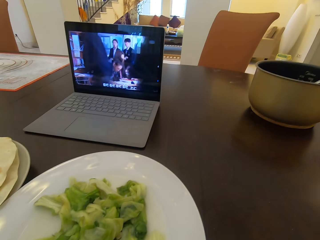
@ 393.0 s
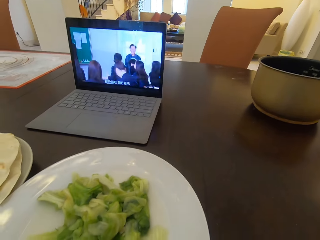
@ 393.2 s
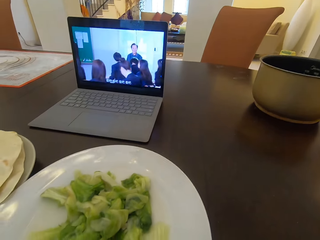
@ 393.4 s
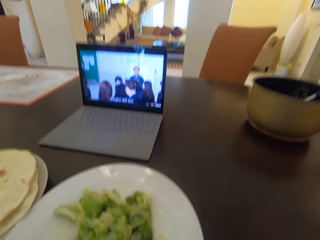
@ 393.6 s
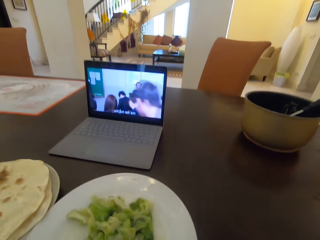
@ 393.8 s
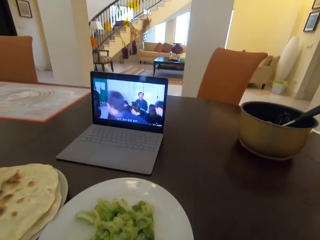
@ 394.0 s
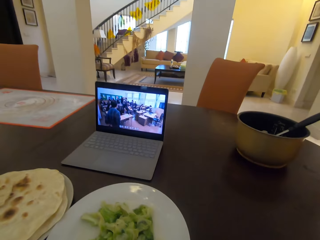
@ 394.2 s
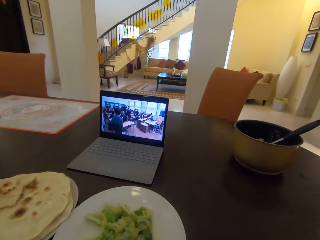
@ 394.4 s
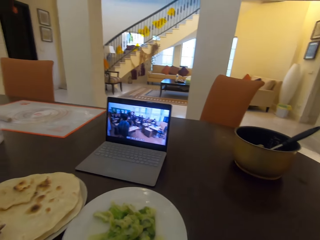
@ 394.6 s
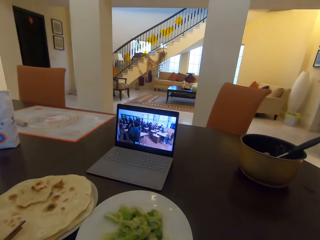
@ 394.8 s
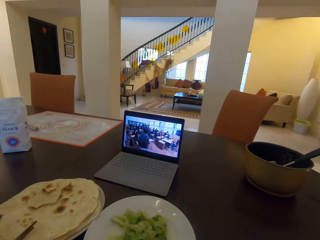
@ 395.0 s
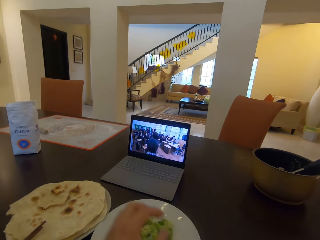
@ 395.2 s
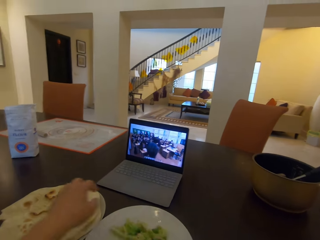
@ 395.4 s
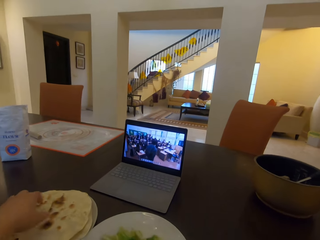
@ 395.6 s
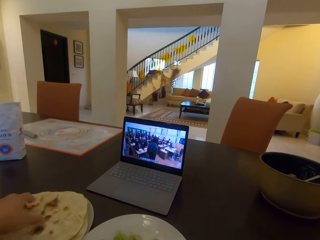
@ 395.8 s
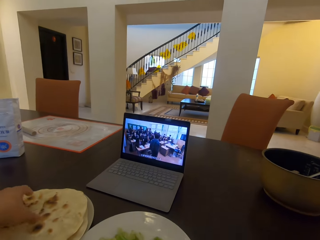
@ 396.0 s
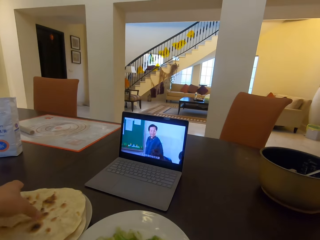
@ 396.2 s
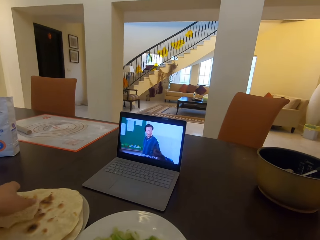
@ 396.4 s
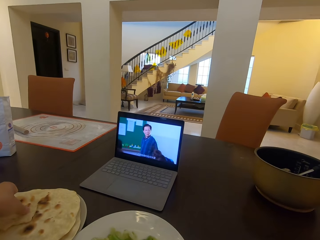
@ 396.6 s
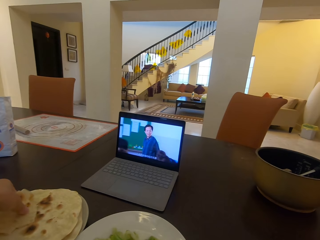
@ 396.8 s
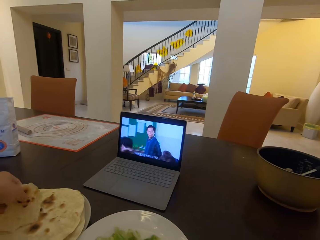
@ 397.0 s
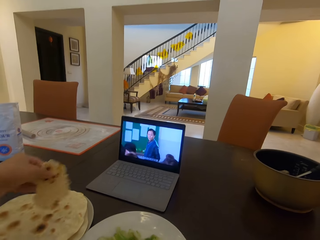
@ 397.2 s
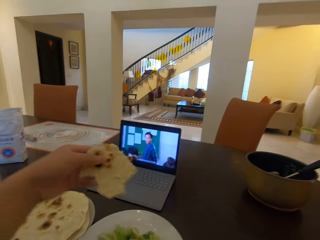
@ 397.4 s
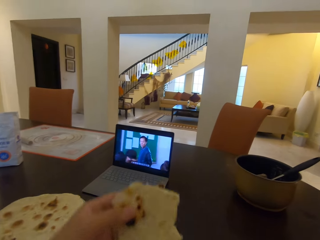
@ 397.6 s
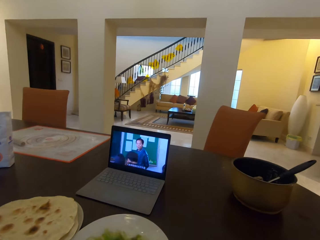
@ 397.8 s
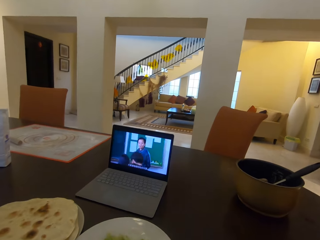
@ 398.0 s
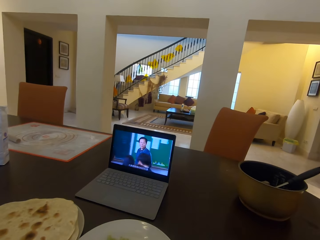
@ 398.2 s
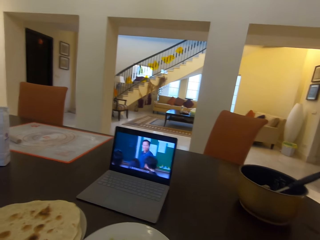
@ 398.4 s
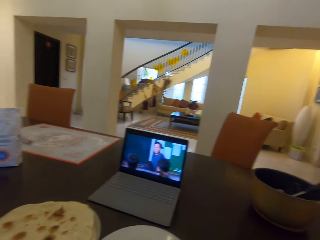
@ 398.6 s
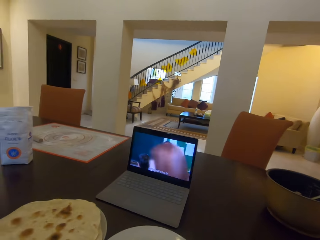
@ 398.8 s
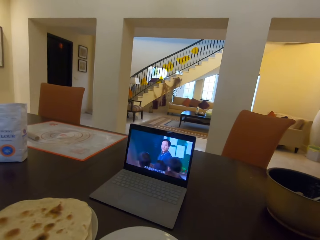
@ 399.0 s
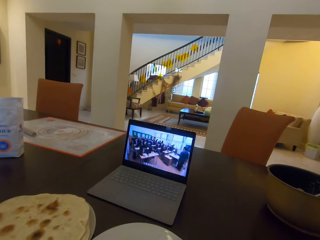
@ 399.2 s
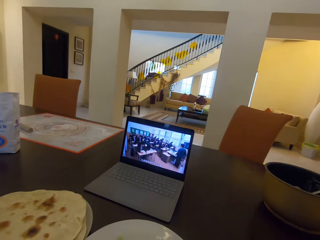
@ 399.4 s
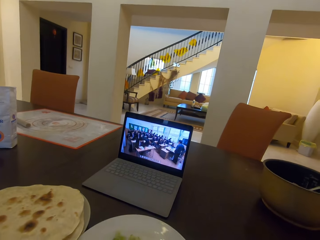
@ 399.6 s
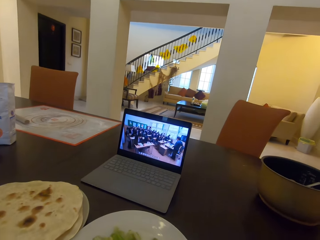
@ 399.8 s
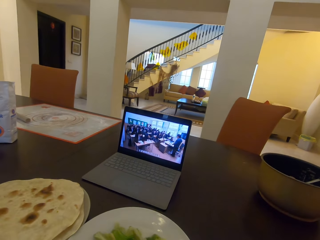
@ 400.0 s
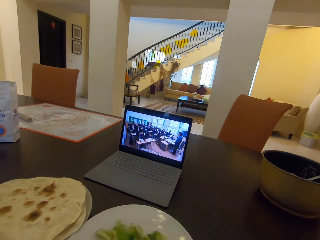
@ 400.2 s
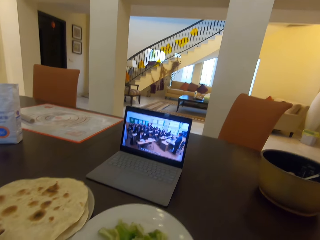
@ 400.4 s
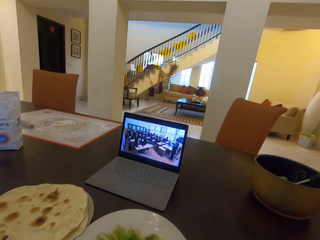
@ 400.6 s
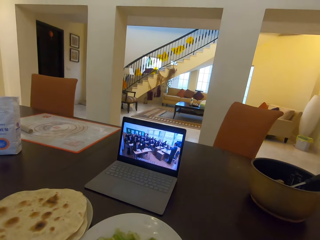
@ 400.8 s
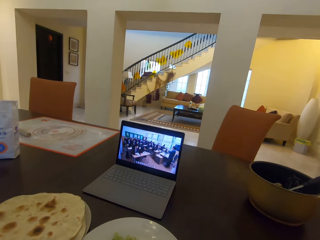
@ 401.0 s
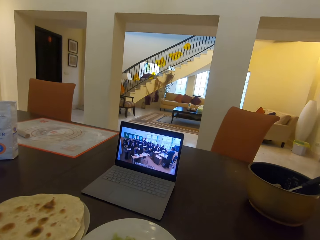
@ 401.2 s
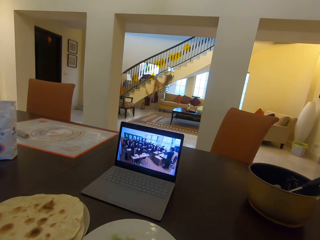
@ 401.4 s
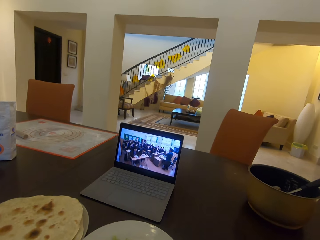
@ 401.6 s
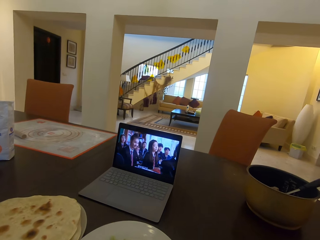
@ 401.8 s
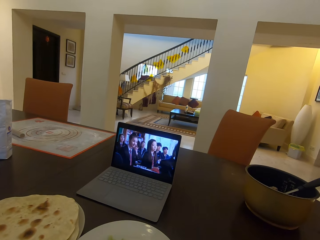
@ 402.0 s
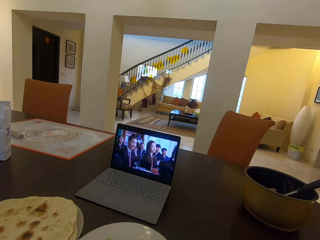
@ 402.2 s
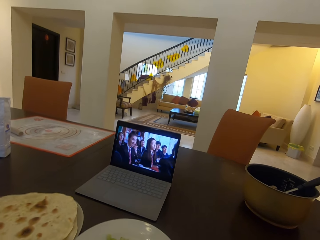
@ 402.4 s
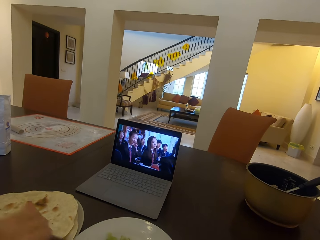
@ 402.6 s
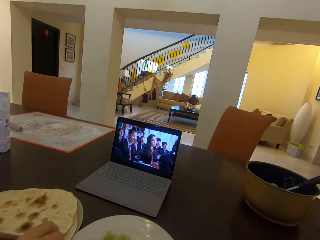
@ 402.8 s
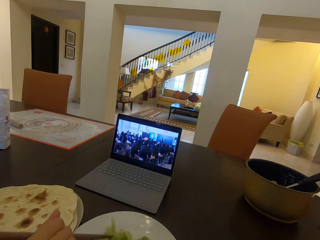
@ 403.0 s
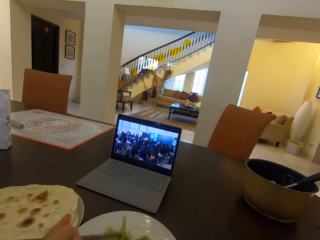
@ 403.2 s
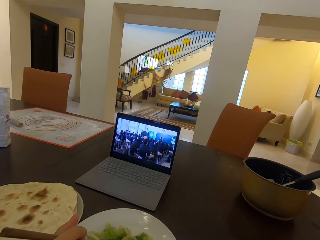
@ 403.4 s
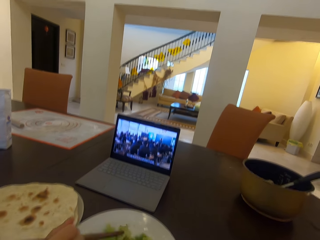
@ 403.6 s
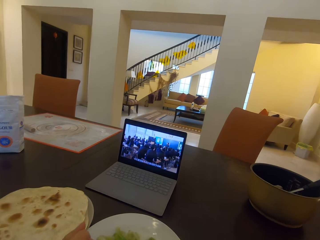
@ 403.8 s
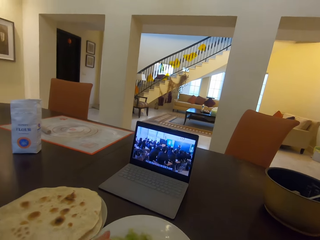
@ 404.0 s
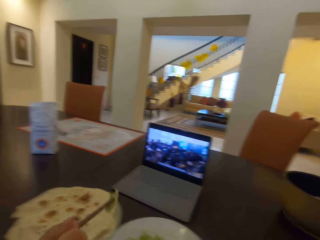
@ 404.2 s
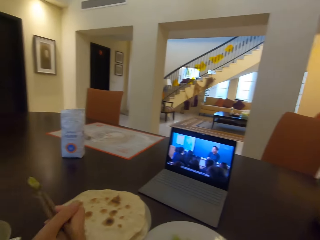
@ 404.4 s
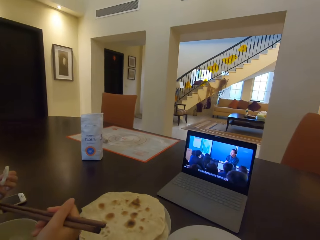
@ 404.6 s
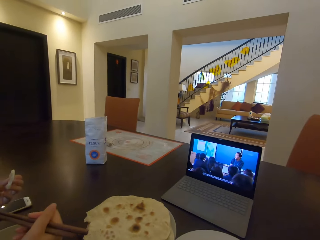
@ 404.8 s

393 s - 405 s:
The camera wearer takes the flat bread from the plate with his left hand. The lady takes food from the second plate with chopsticks.

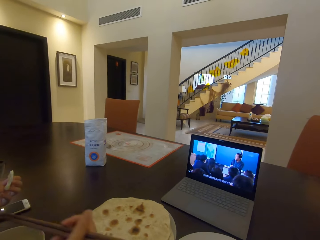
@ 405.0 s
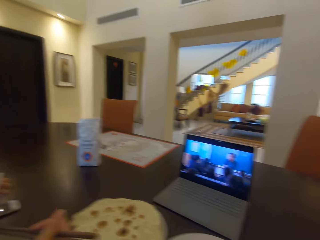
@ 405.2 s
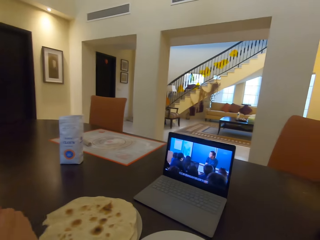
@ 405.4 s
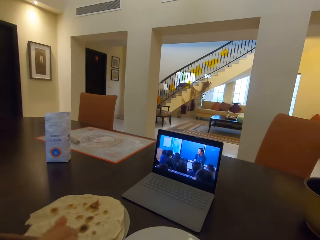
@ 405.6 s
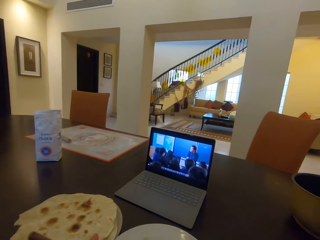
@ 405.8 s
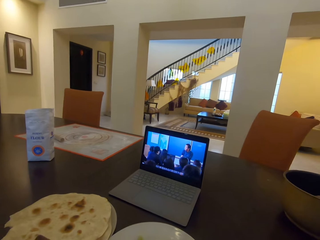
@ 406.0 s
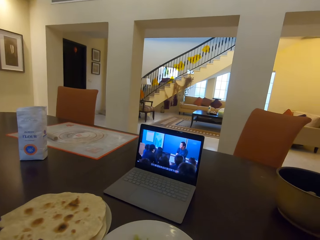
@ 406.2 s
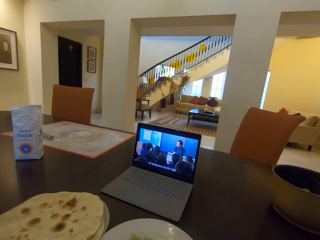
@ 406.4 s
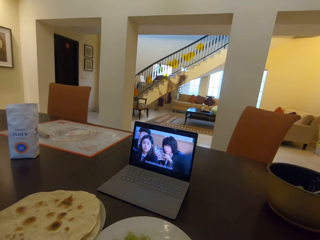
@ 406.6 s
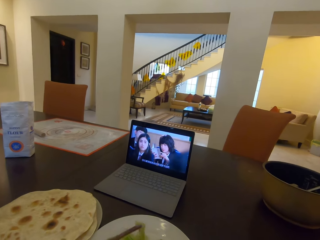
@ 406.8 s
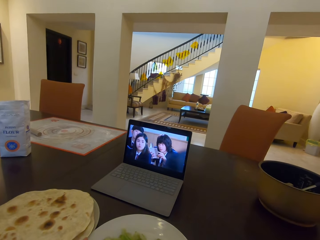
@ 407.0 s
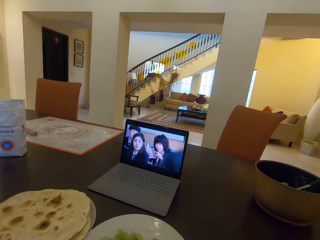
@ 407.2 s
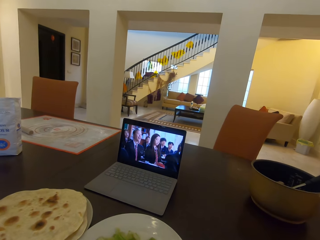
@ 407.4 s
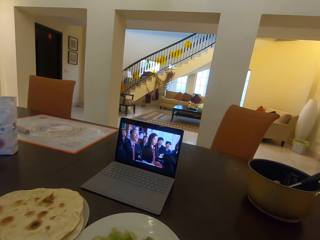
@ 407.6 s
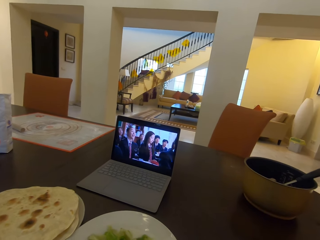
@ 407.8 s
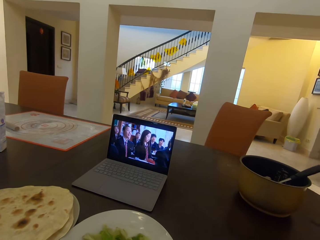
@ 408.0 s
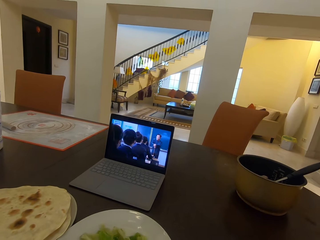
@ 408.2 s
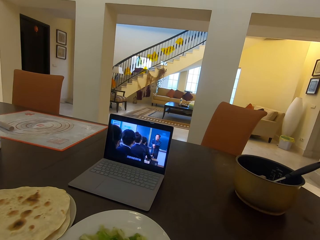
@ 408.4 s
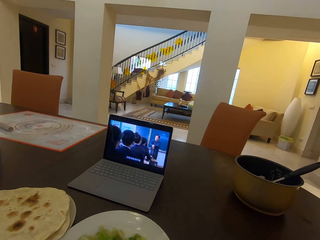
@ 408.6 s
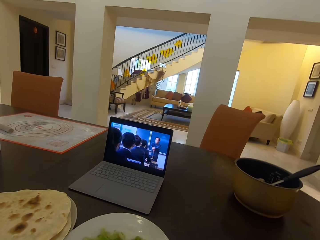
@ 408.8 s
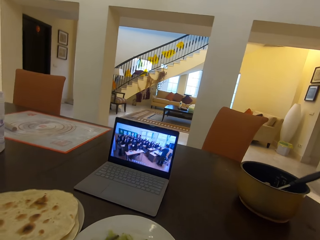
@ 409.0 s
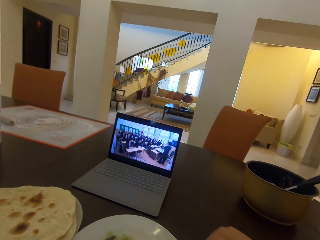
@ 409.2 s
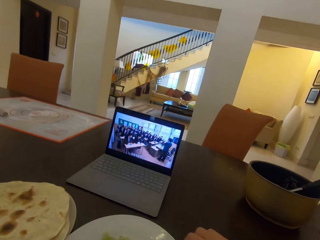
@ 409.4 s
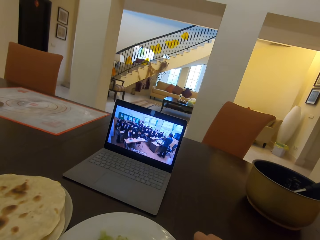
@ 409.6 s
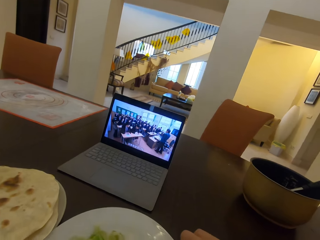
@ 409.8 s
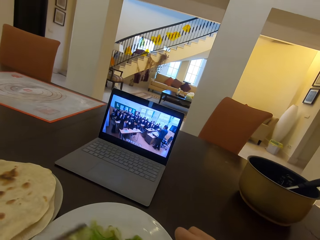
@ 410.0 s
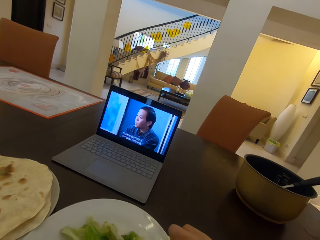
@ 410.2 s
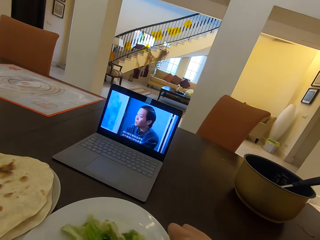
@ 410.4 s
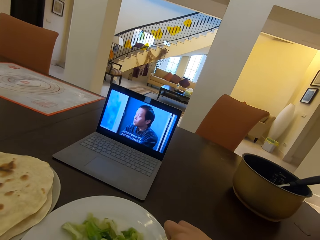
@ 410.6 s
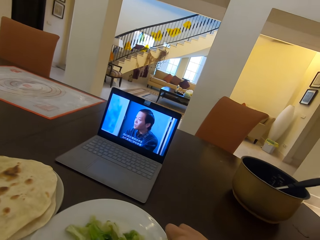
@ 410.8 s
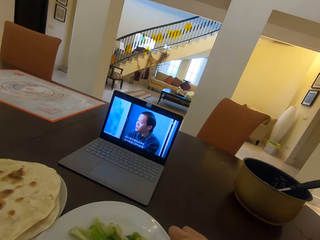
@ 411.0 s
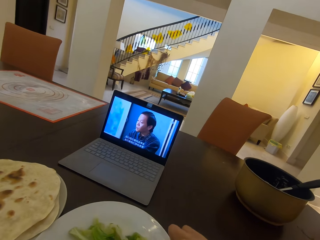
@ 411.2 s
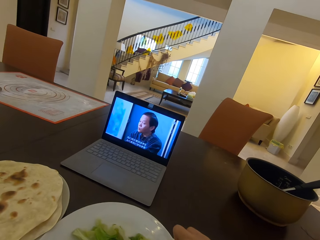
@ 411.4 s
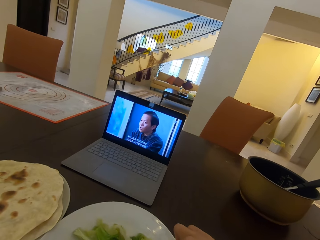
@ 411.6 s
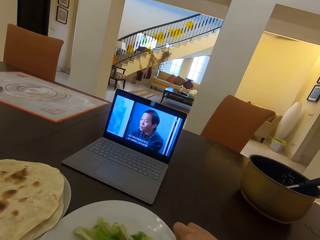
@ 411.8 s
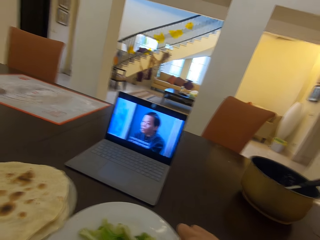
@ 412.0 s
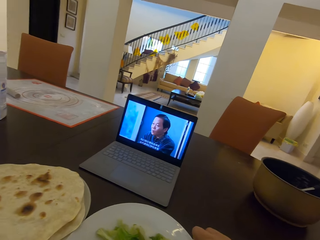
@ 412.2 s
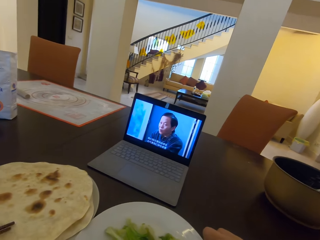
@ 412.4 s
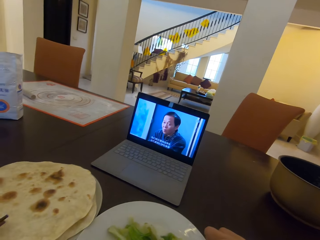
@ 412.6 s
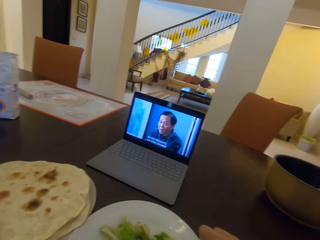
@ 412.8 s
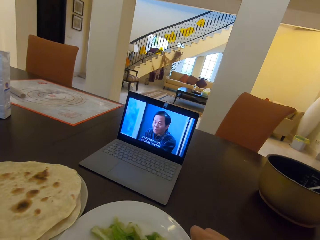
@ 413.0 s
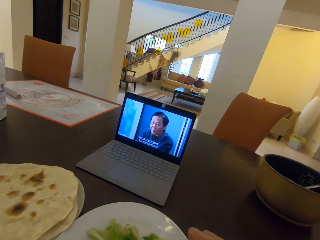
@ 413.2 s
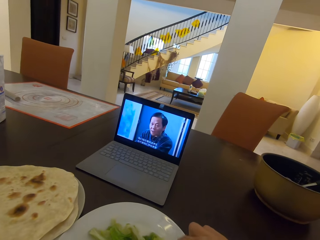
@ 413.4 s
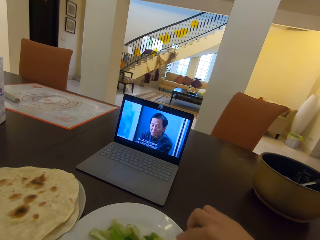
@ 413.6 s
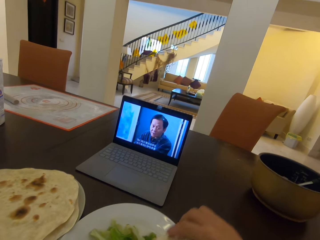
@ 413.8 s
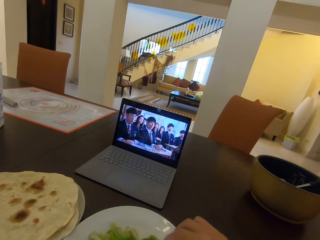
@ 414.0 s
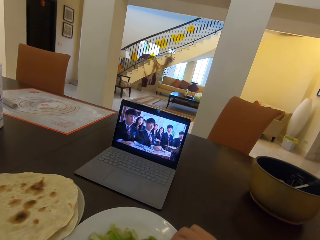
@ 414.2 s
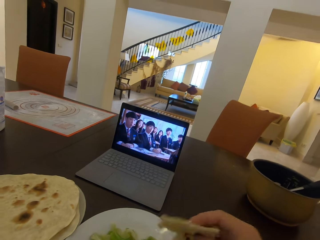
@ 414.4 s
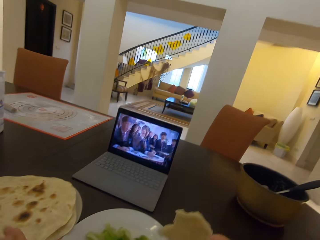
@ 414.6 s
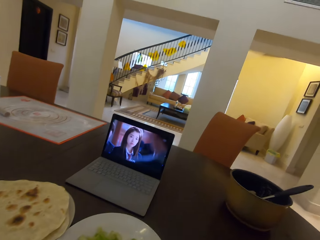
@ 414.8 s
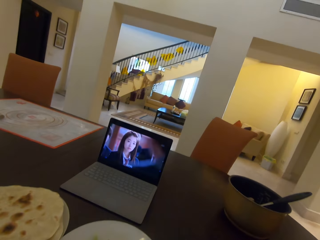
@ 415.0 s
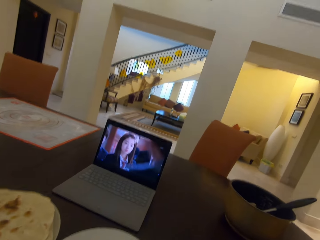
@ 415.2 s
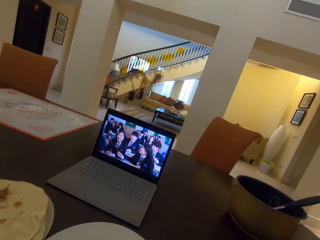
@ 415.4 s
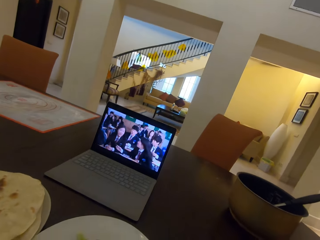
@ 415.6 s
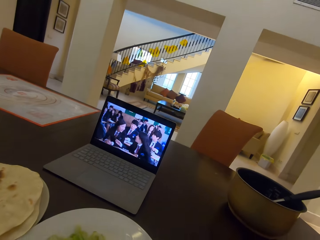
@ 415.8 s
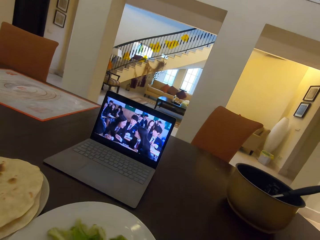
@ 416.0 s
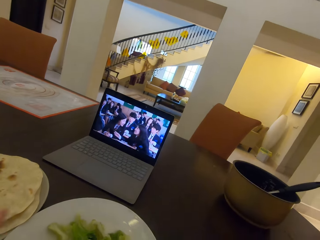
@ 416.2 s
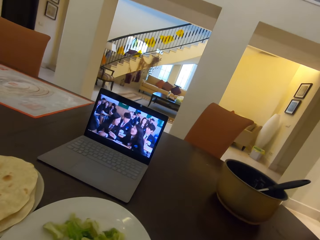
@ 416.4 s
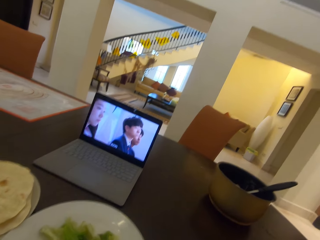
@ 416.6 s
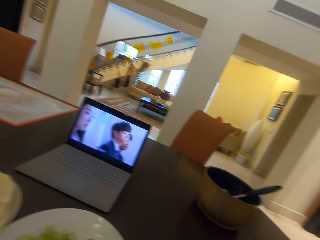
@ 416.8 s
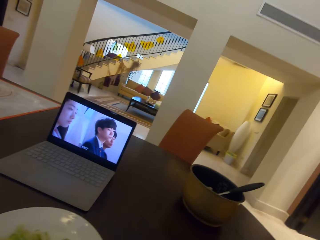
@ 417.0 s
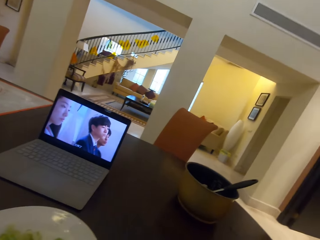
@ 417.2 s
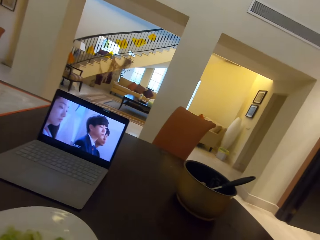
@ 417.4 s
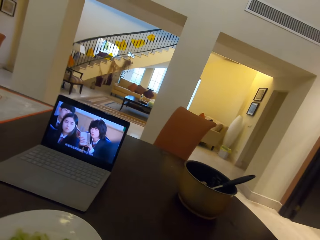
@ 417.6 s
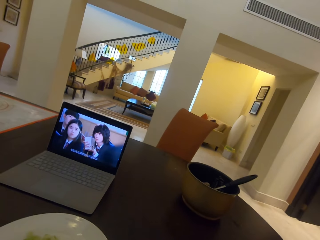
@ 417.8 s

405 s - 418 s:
The person eats the salad and picks salad on a plate using chopsticks. The camera wearer dips the roti in a salad plate.
